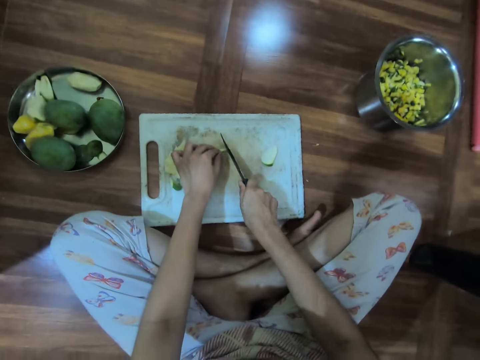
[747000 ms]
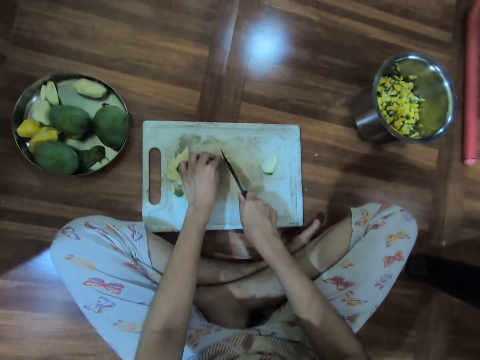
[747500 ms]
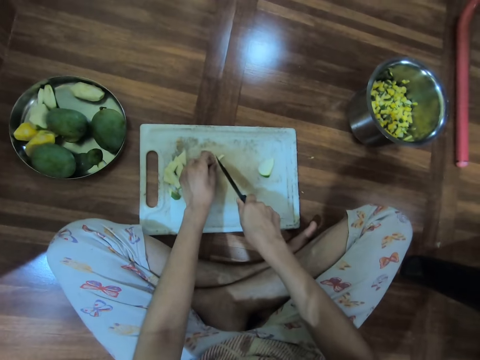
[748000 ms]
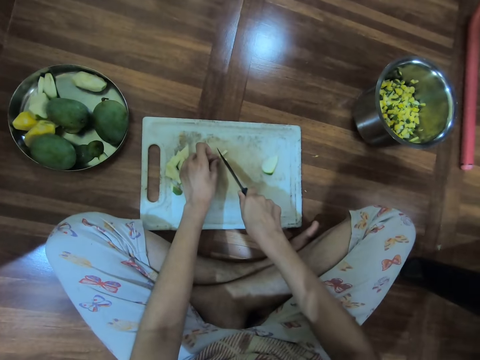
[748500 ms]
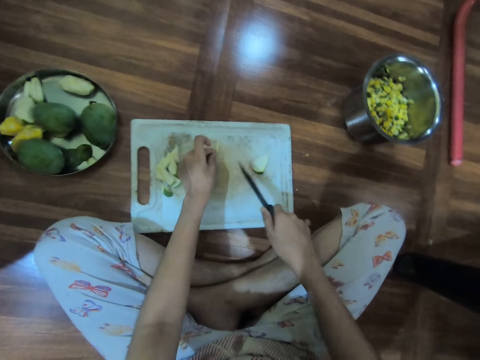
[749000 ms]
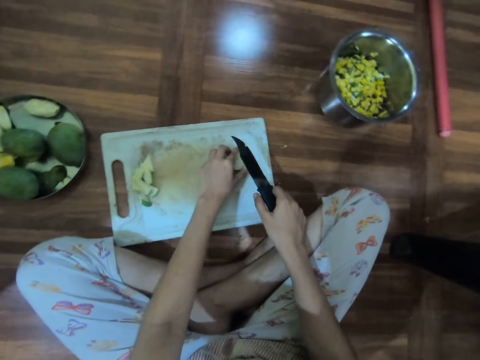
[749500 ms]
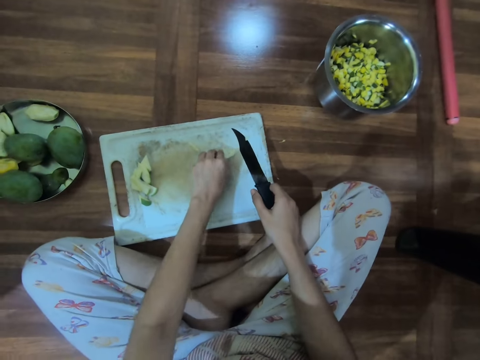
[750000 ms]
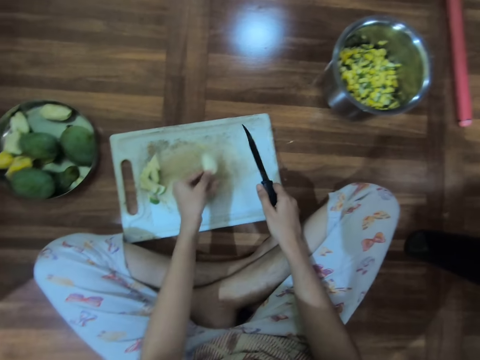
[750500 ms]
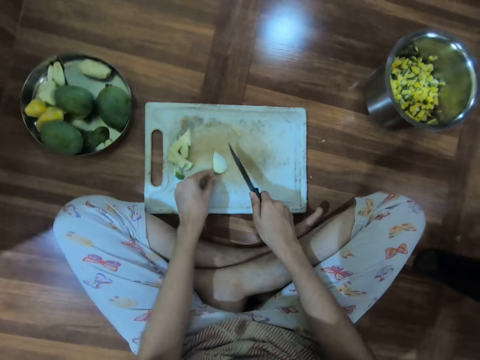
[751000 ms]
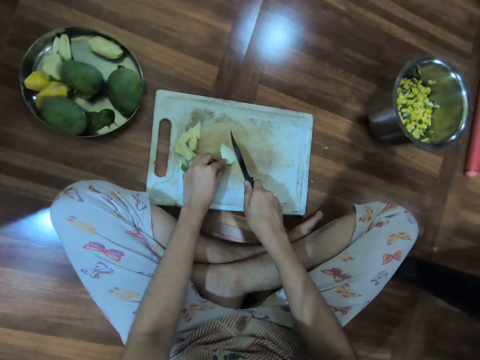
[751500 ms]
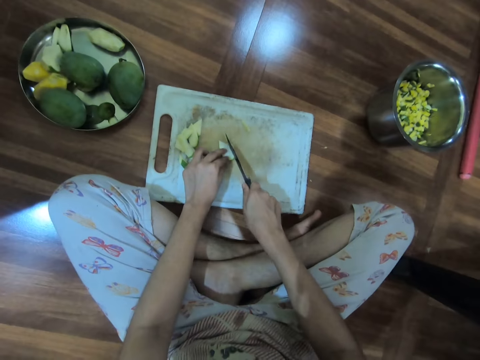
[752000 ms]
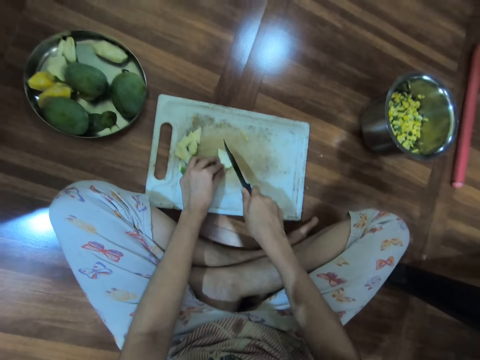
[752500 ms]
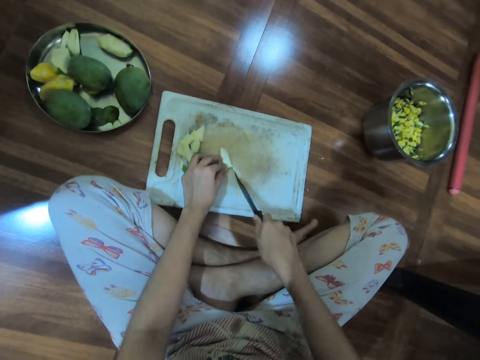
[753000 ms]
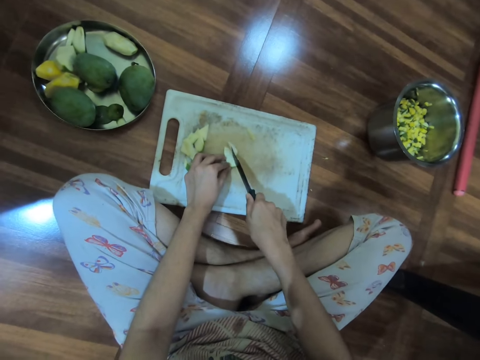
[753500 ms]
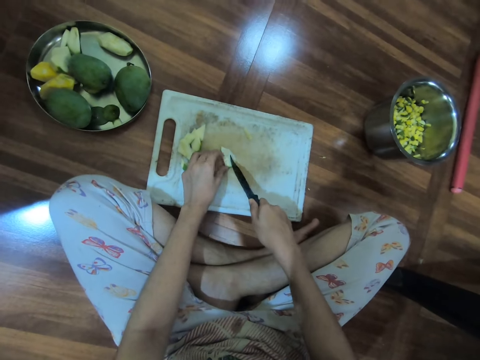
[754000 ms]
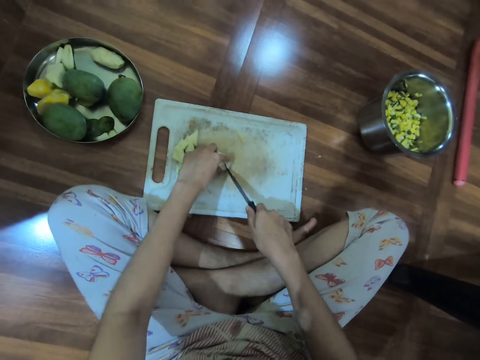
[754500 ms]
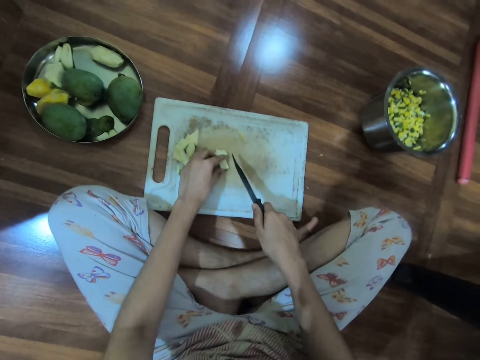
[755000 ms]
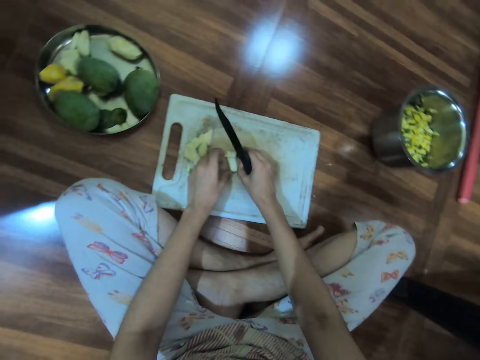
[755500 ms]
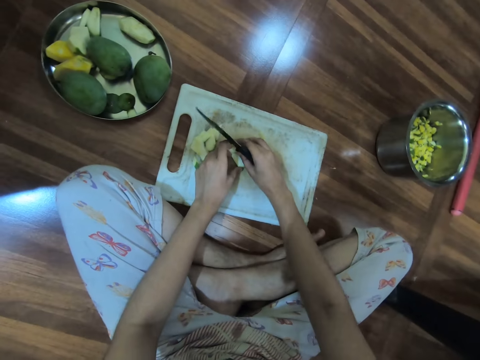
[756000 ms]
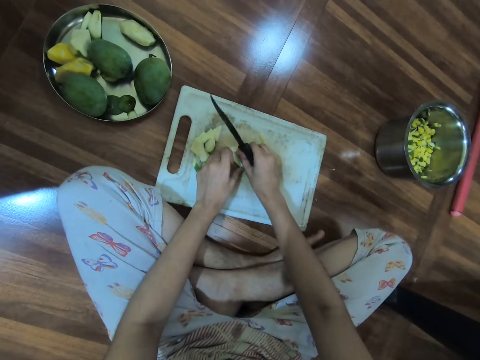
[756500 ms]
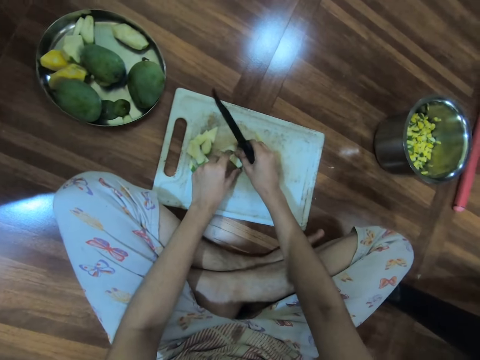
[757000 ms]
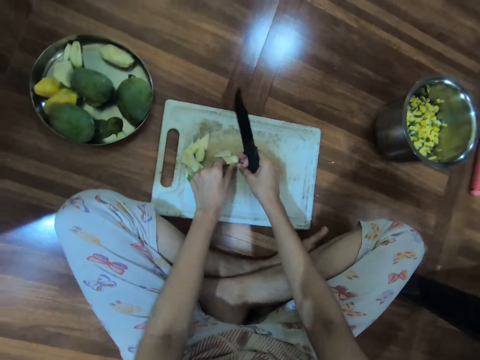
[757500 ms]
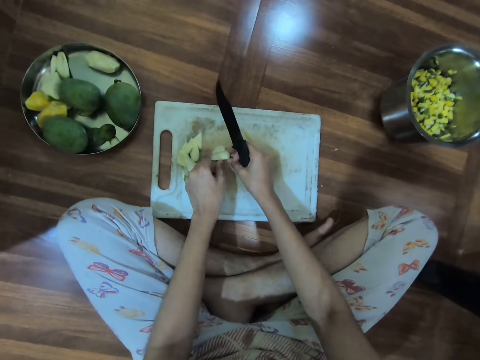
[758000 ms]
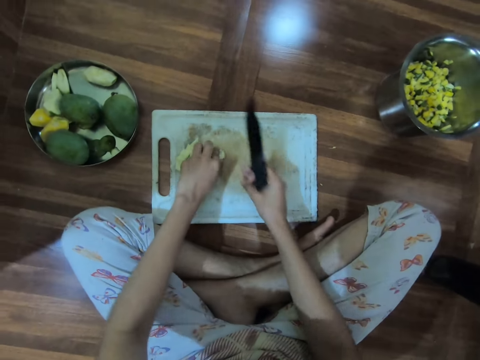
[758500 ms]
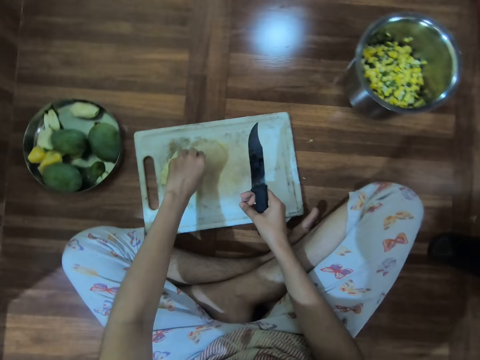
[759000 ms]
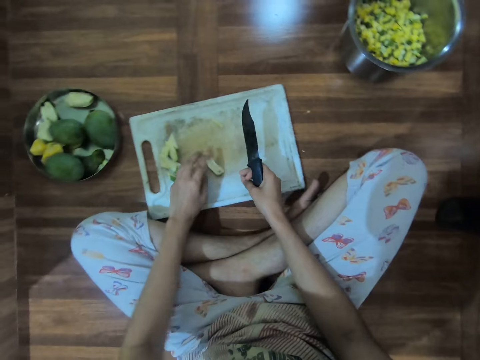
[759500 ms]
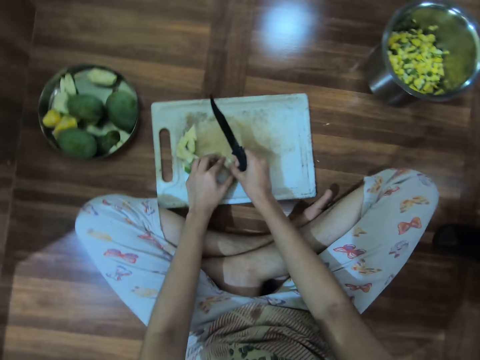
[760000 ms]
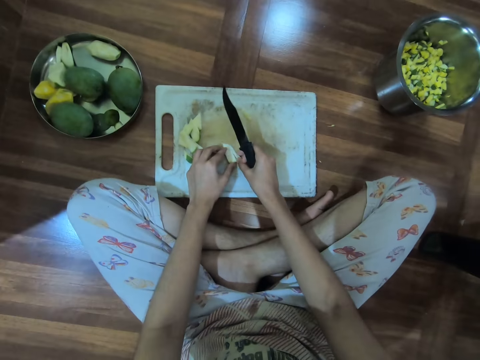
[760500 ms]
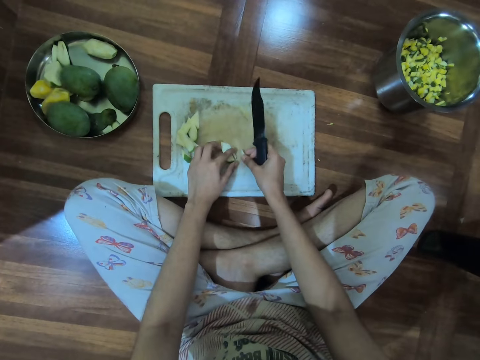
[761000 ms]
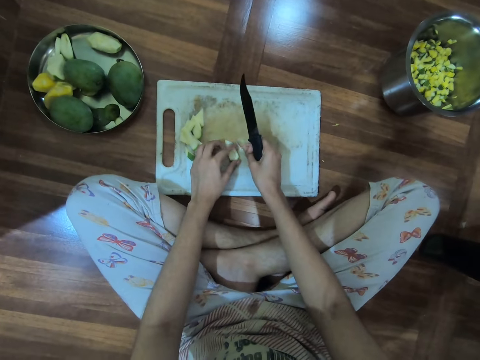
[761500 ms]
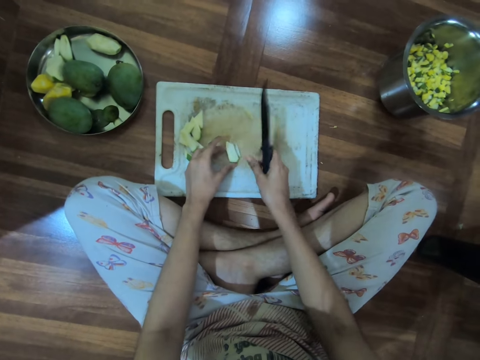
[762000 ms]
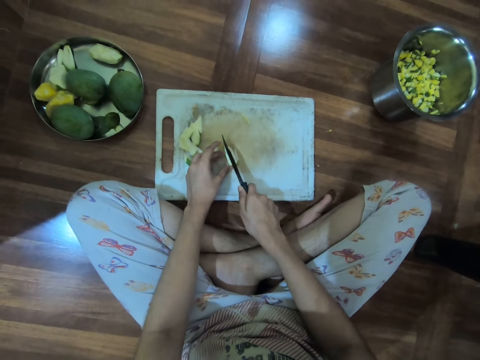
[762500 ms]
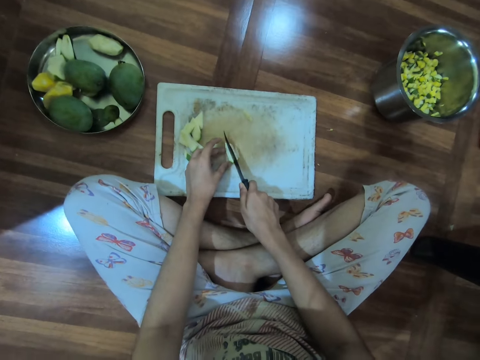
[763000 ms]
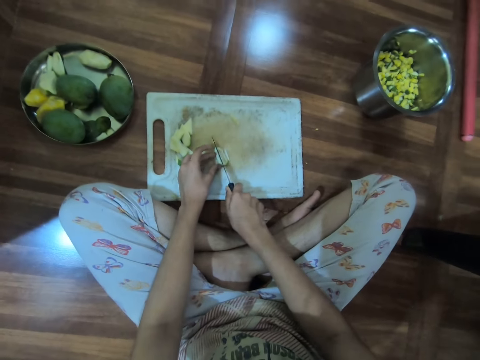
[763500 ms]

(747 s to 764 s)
The camera wearer cuts the guava or mango on the chopping board on the floor with the knife in her right hand into small pieces. She takes the mango. She cuts the piece of mango into small pieces. She moves the piece of mango on the chop board.

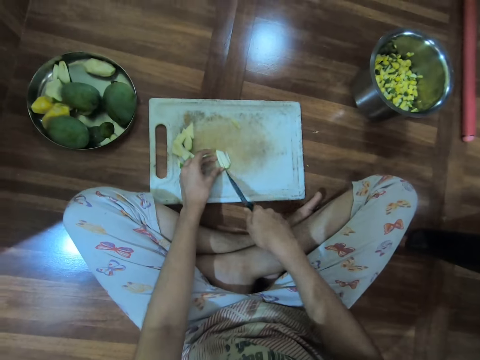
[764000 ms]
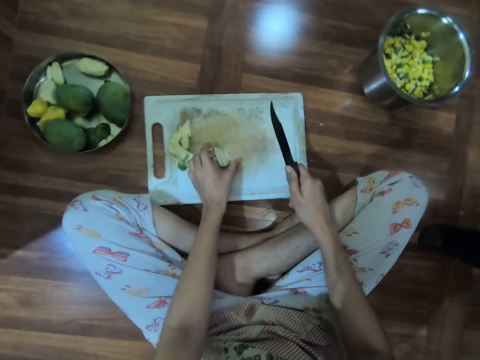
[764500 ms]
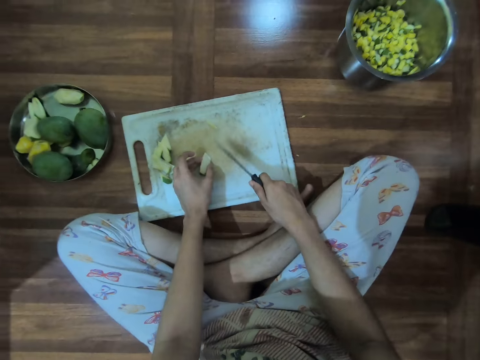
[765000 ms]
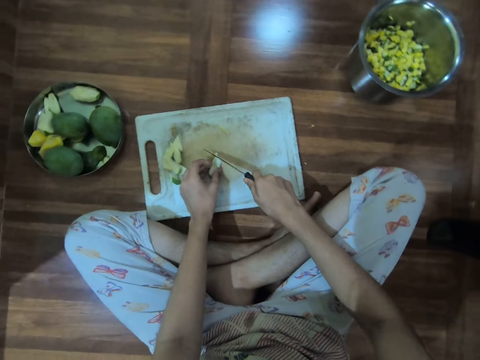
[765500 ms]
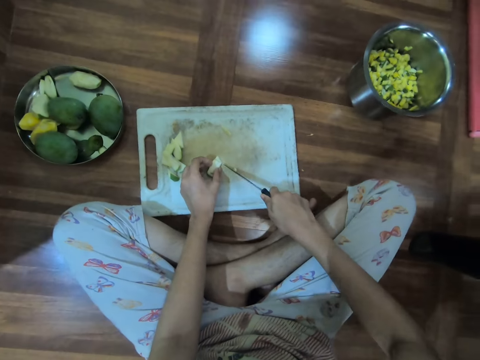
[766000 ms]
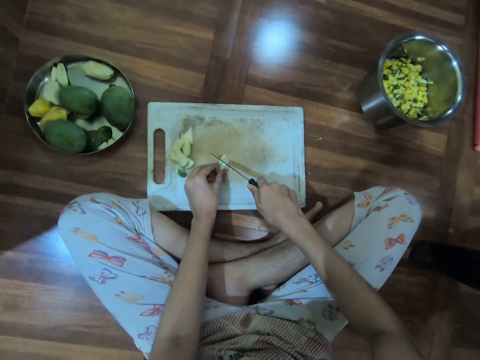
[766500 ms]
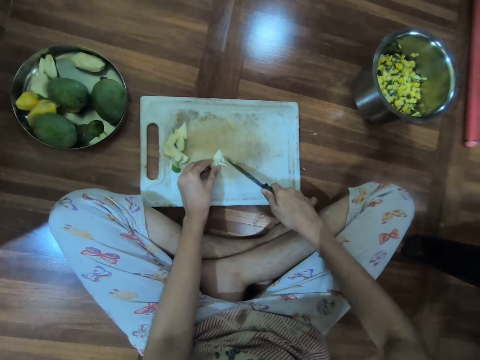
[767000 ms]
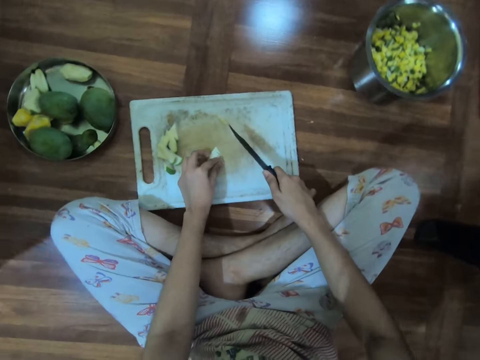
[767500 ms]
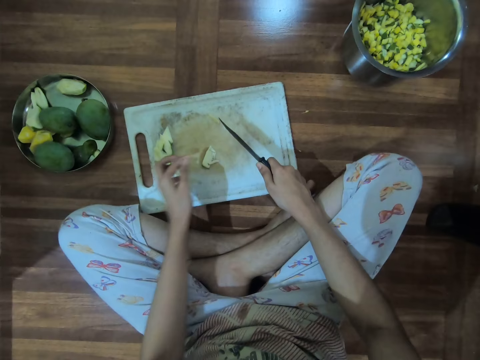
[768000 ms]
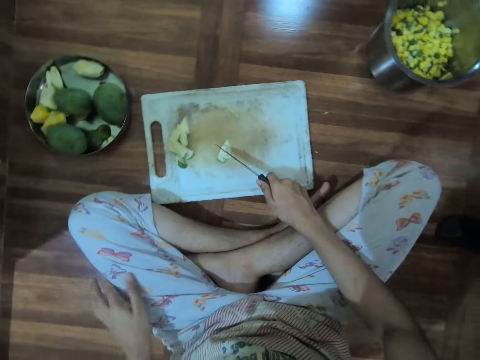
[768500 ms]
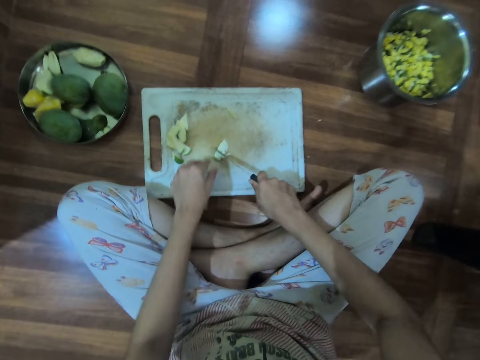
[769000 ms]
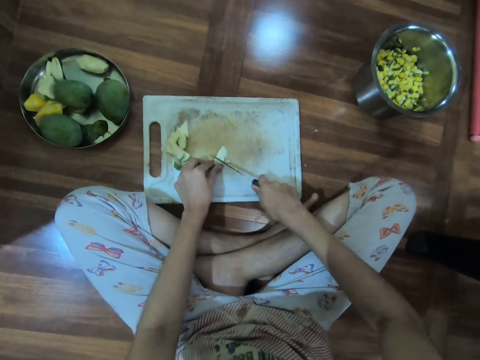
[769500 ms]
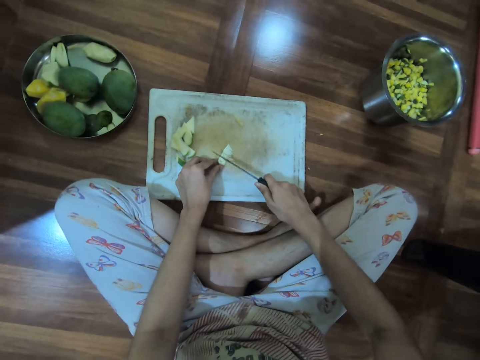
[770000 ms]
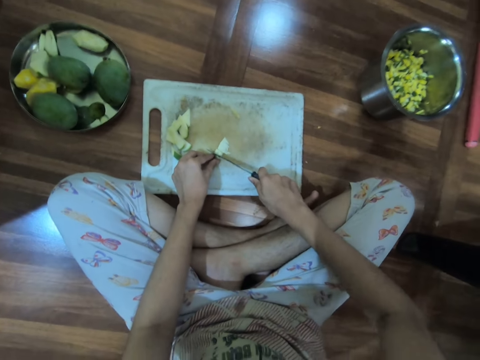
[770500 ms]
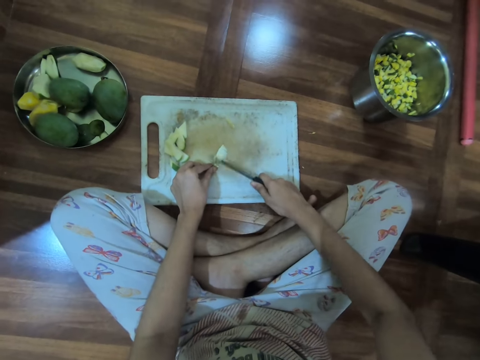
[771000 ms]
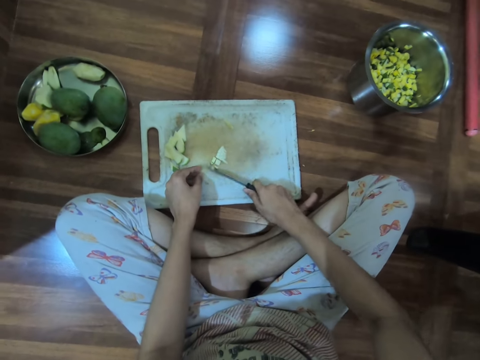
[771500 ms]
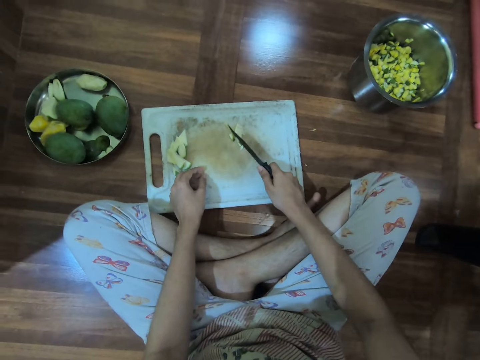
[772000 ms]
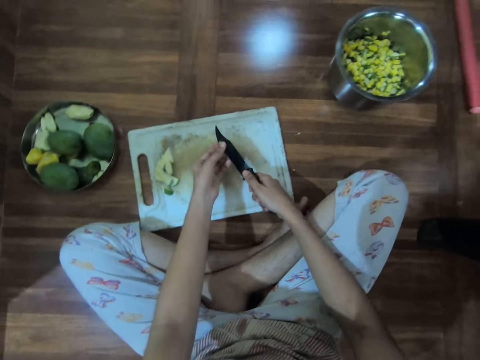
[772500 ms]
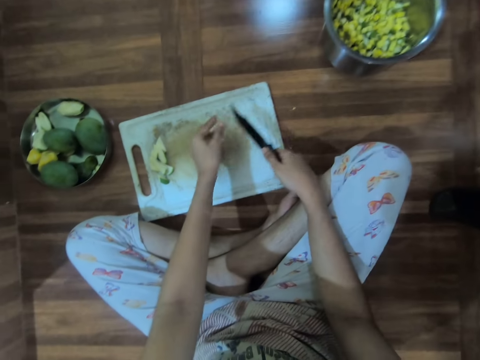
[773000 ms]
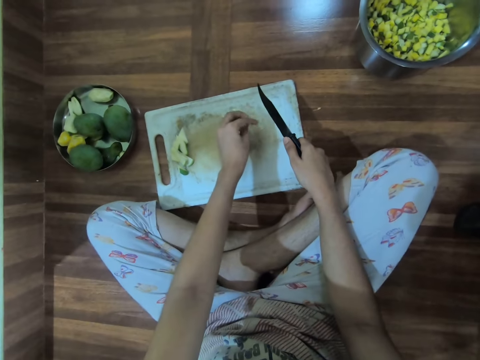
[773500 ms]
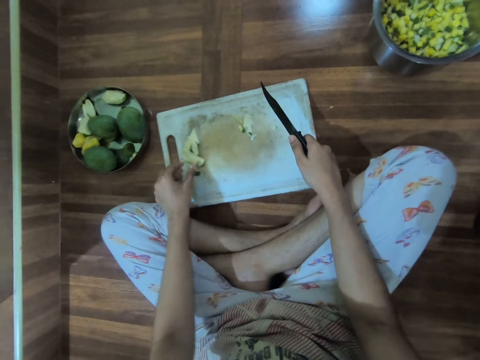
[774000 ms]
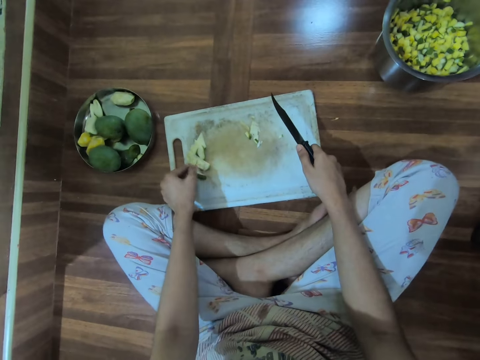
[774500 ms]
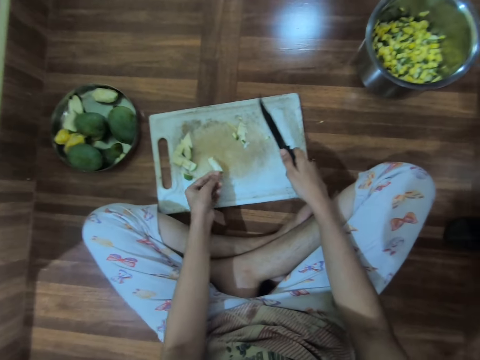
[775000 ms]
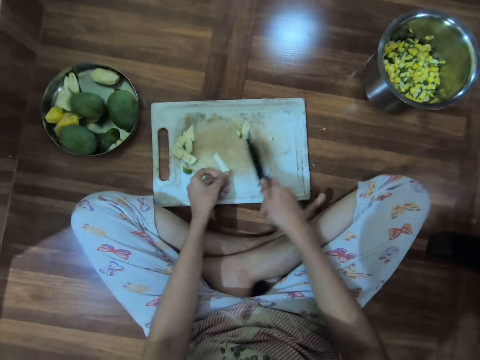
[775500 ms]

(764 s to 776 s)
The camera wearer chops the piece of mango. She moves the cut piece of mango on the chop board. She removes the guava from the knife in her right hand with her left hand. She wipes the knife. She drops the guava in her left hand on the chopping board. She picks up a guava from the chopping board with her left hand. She puts the mango on the chop board.
